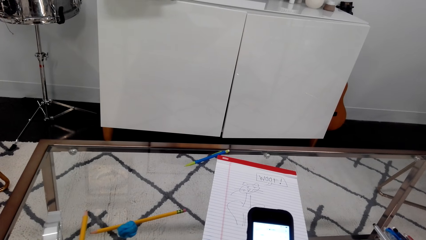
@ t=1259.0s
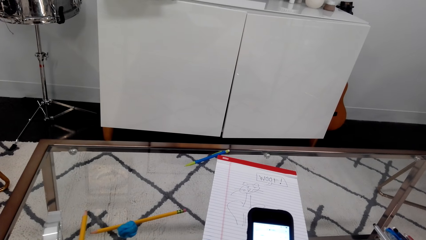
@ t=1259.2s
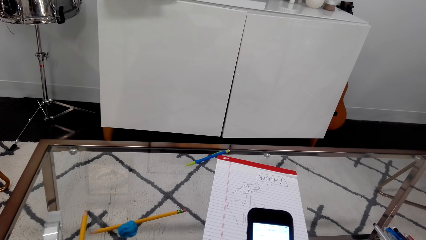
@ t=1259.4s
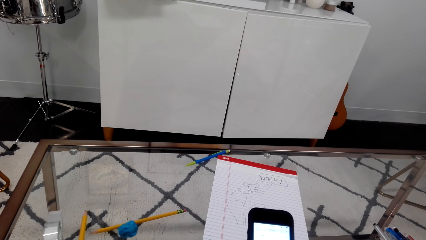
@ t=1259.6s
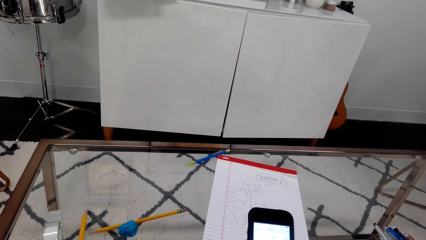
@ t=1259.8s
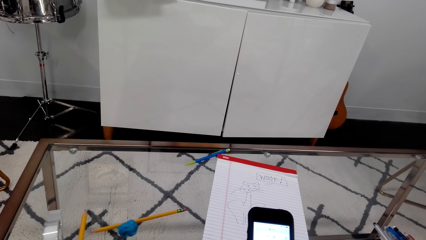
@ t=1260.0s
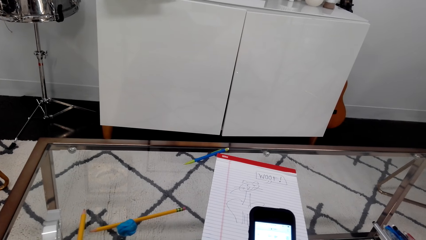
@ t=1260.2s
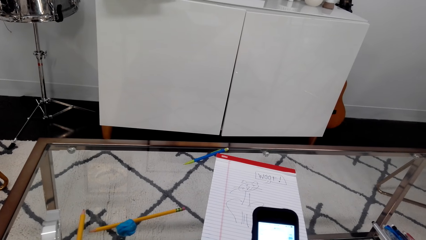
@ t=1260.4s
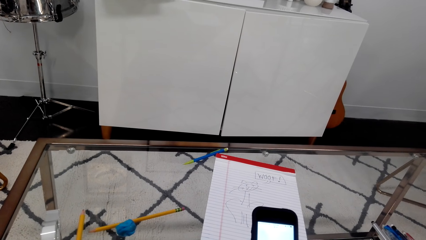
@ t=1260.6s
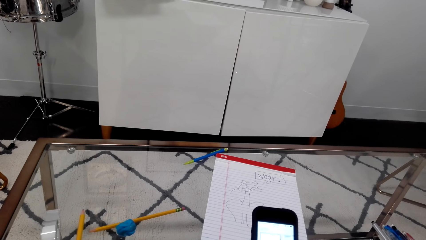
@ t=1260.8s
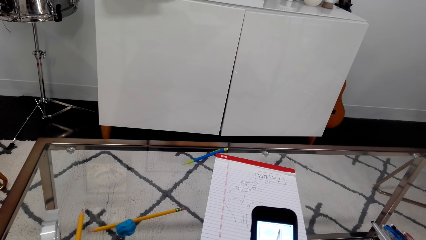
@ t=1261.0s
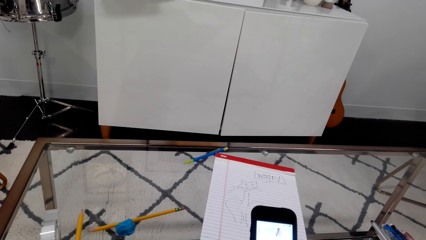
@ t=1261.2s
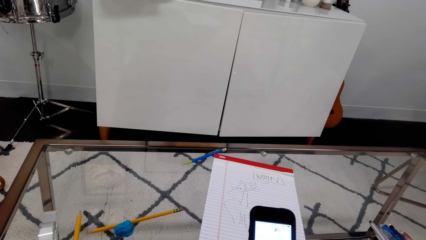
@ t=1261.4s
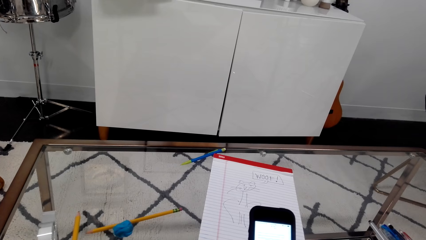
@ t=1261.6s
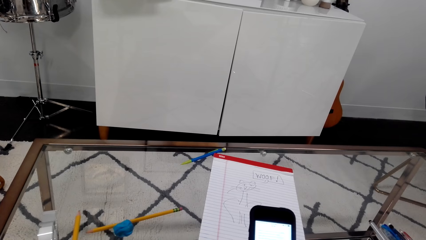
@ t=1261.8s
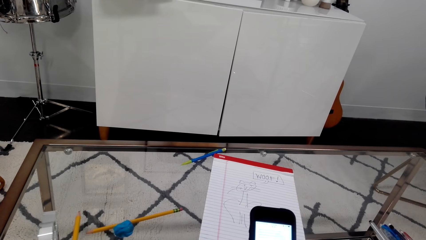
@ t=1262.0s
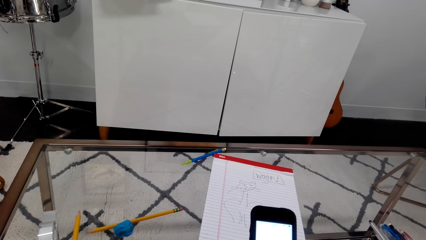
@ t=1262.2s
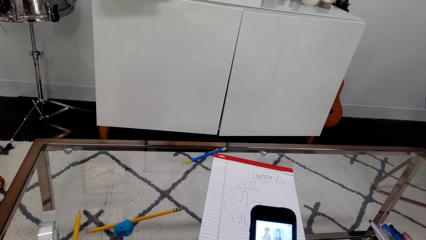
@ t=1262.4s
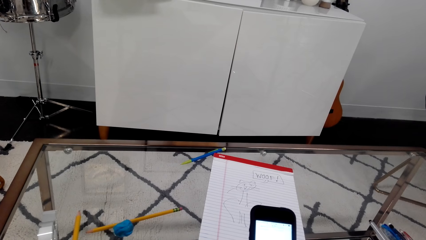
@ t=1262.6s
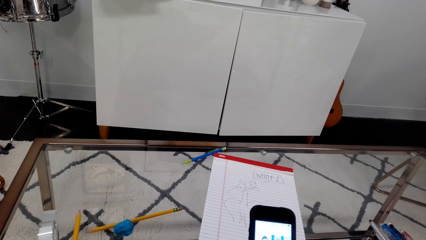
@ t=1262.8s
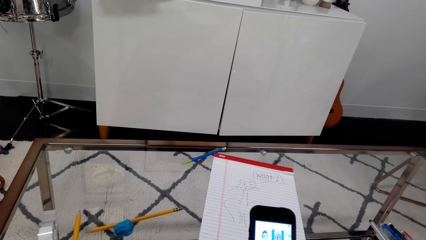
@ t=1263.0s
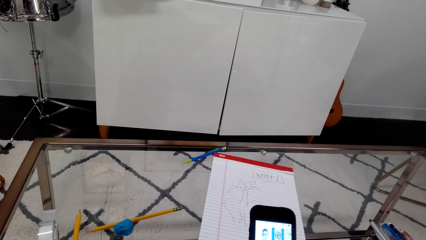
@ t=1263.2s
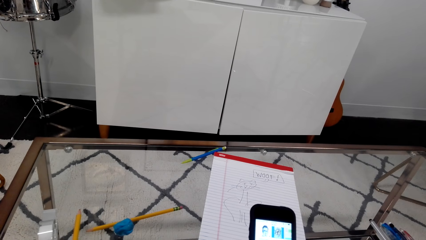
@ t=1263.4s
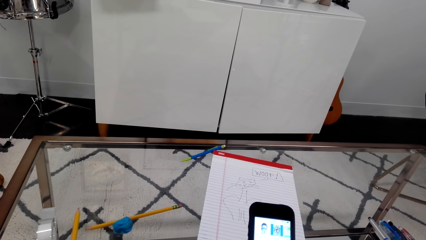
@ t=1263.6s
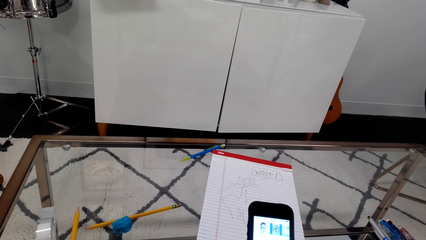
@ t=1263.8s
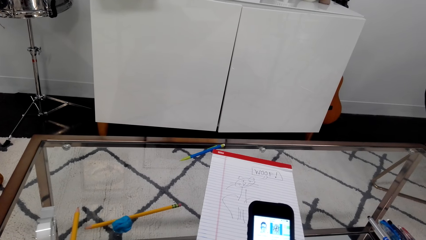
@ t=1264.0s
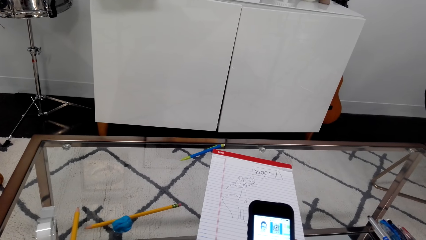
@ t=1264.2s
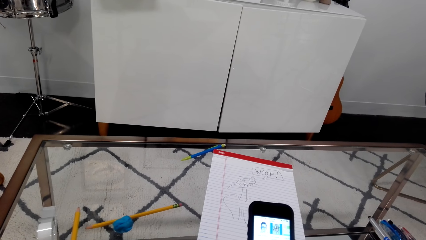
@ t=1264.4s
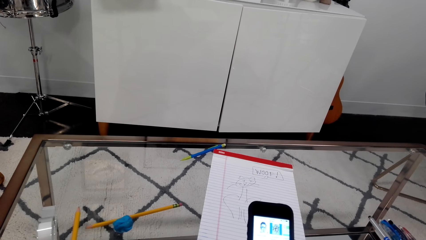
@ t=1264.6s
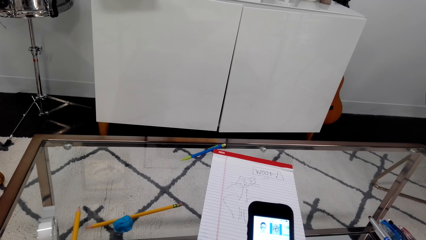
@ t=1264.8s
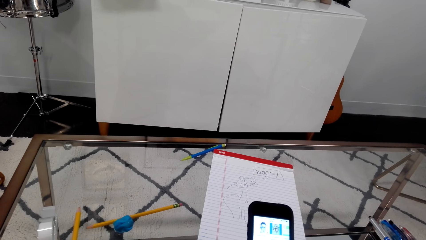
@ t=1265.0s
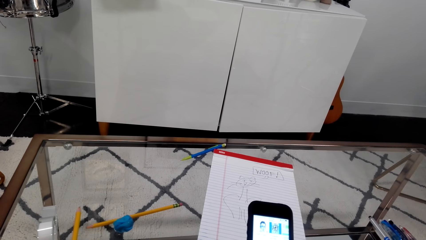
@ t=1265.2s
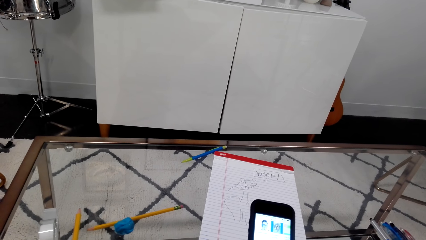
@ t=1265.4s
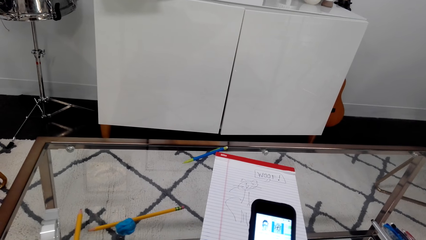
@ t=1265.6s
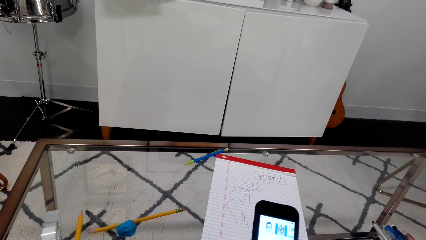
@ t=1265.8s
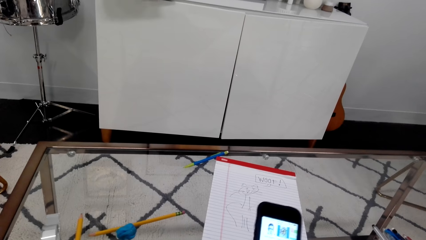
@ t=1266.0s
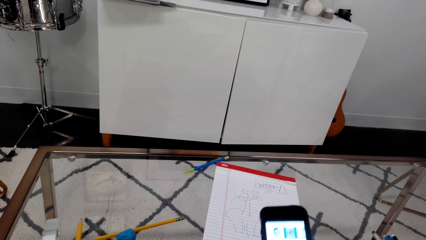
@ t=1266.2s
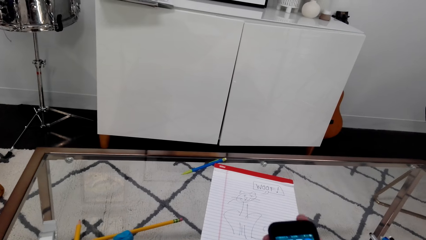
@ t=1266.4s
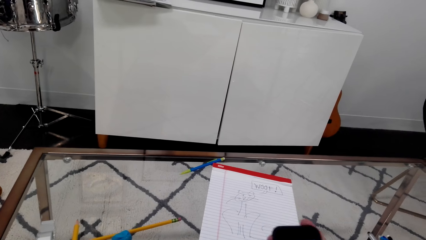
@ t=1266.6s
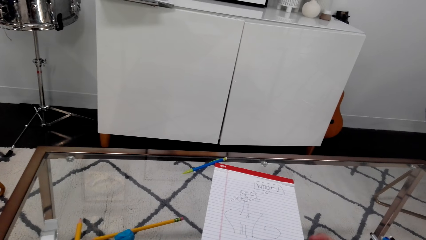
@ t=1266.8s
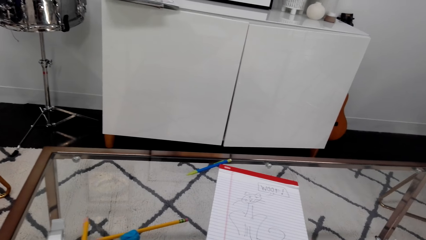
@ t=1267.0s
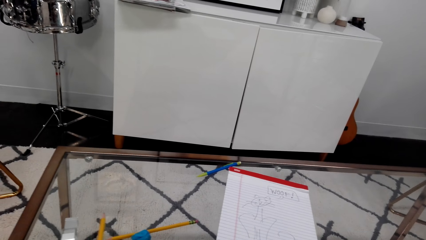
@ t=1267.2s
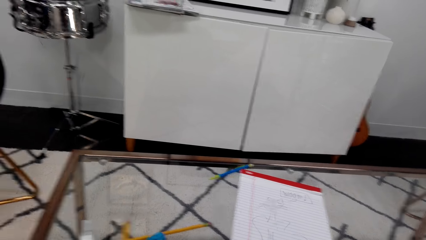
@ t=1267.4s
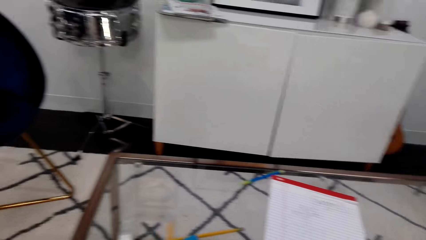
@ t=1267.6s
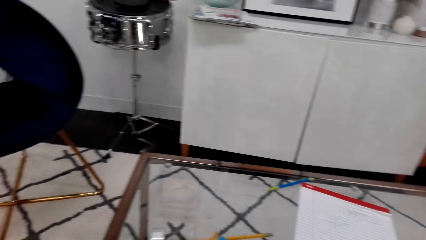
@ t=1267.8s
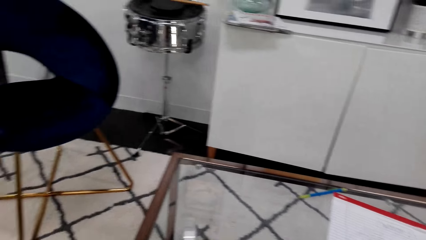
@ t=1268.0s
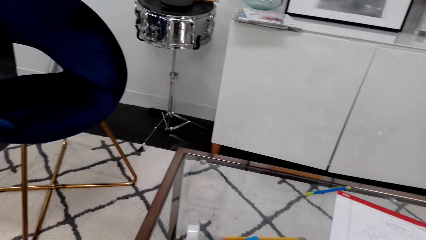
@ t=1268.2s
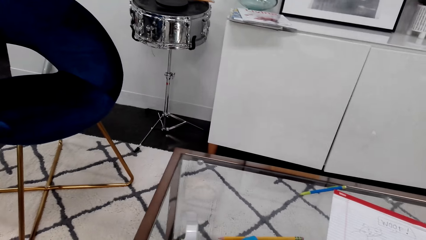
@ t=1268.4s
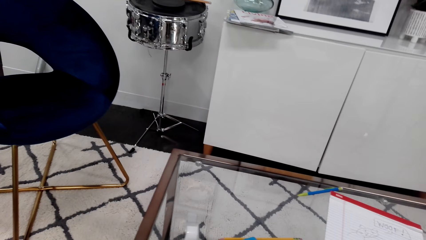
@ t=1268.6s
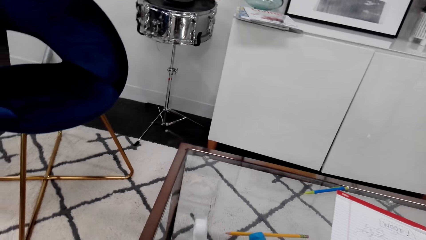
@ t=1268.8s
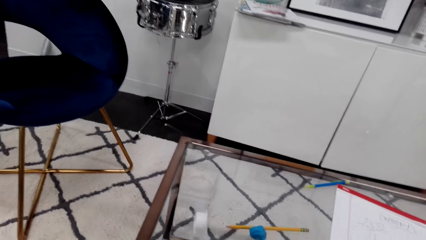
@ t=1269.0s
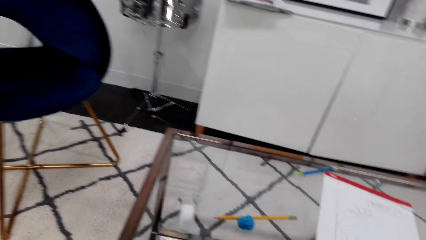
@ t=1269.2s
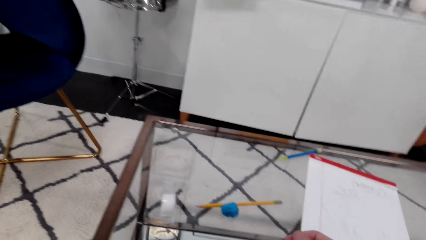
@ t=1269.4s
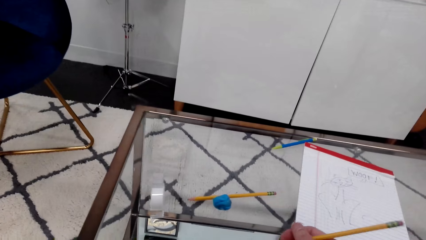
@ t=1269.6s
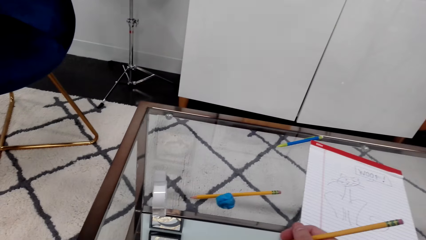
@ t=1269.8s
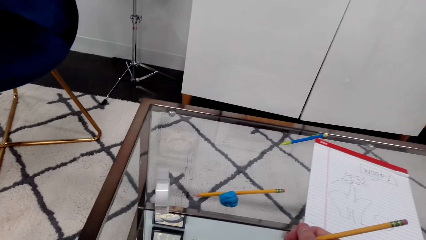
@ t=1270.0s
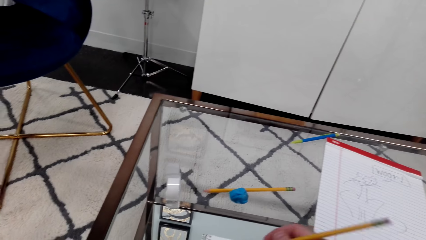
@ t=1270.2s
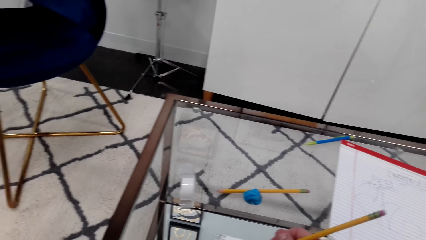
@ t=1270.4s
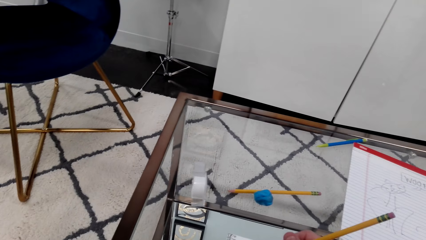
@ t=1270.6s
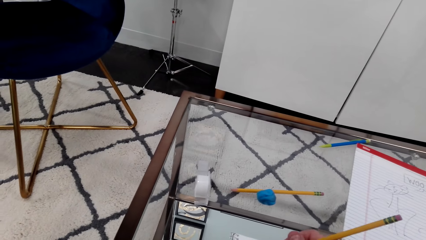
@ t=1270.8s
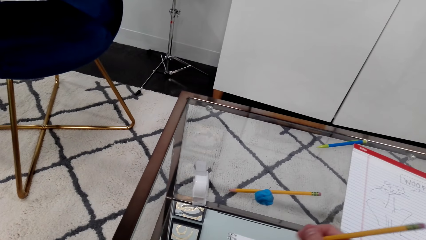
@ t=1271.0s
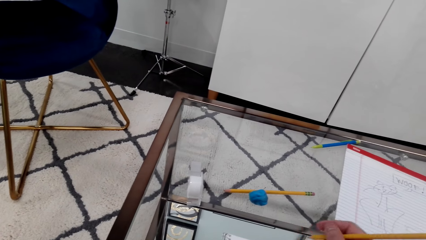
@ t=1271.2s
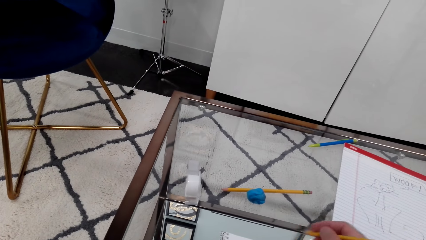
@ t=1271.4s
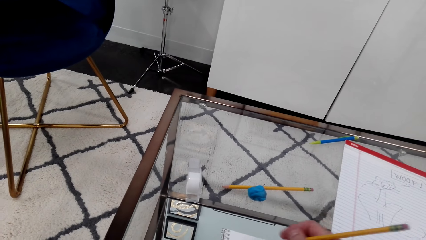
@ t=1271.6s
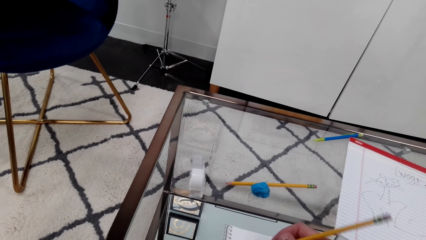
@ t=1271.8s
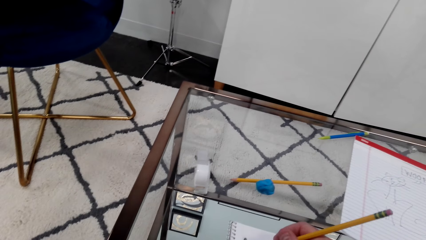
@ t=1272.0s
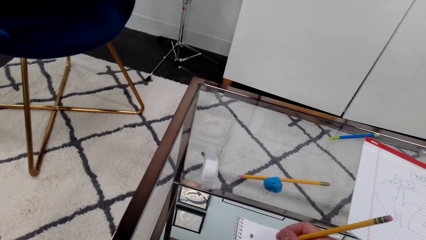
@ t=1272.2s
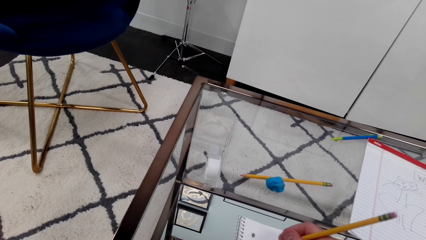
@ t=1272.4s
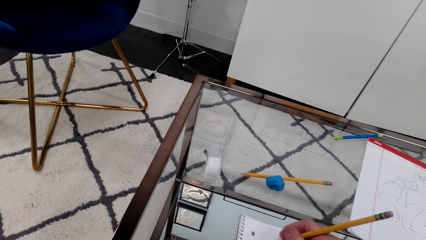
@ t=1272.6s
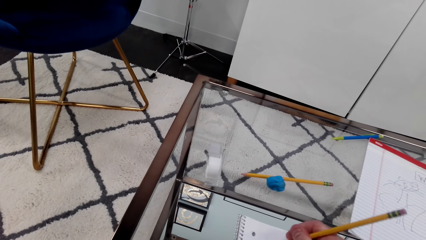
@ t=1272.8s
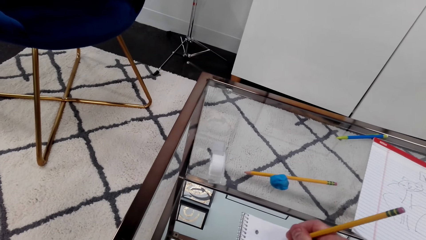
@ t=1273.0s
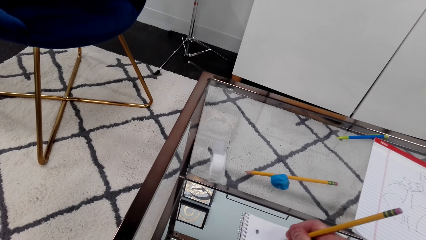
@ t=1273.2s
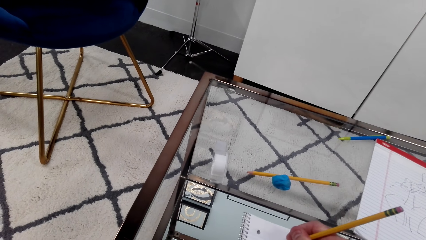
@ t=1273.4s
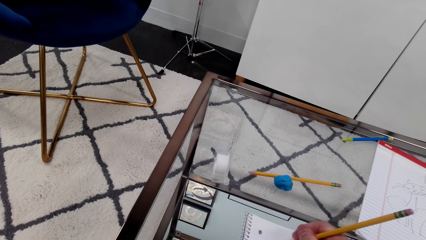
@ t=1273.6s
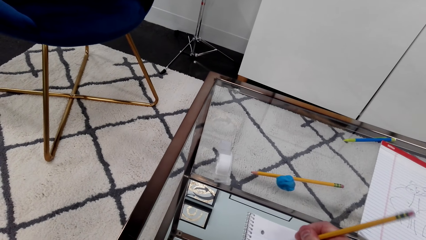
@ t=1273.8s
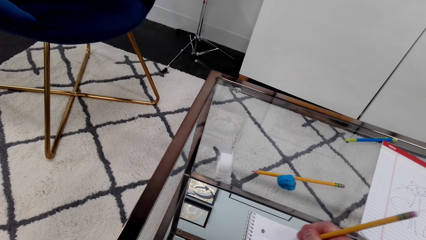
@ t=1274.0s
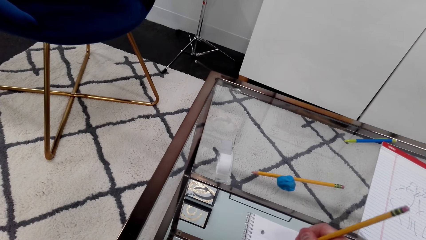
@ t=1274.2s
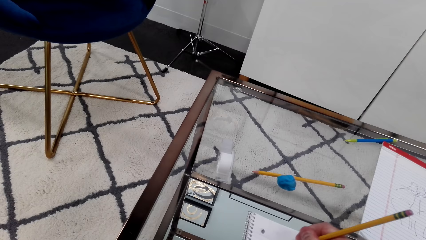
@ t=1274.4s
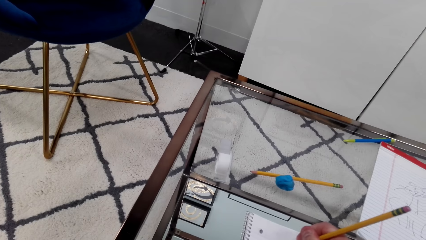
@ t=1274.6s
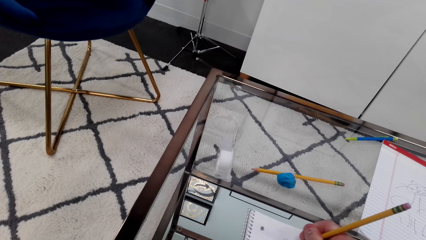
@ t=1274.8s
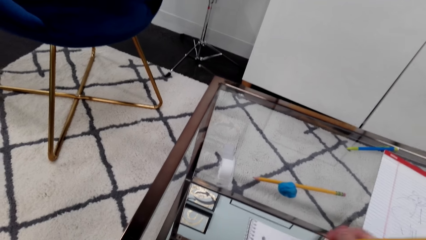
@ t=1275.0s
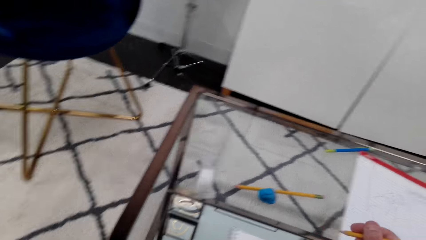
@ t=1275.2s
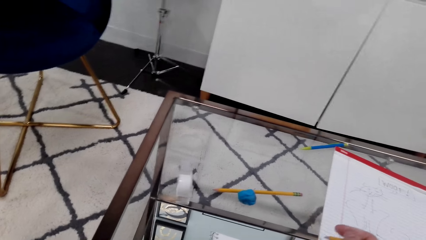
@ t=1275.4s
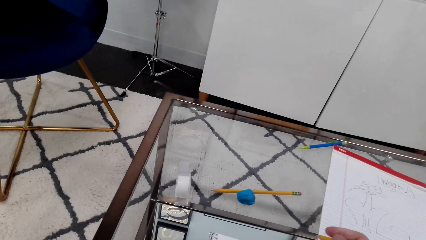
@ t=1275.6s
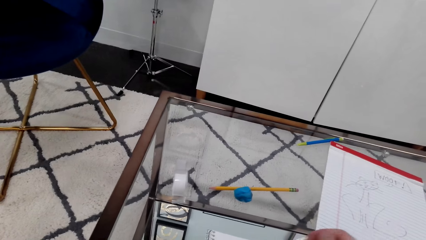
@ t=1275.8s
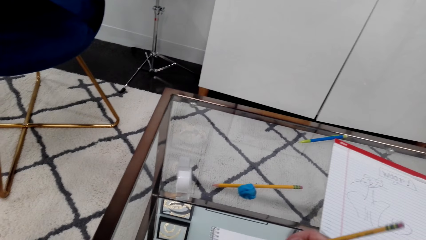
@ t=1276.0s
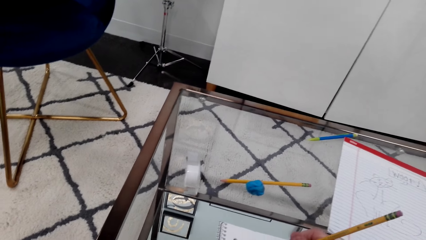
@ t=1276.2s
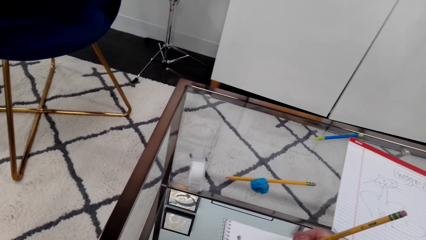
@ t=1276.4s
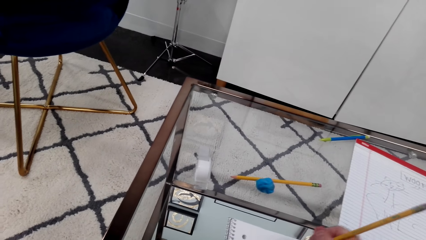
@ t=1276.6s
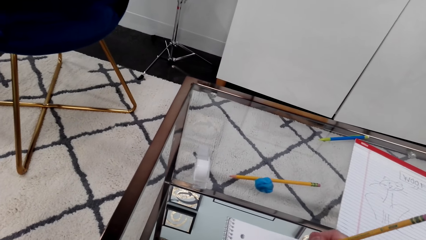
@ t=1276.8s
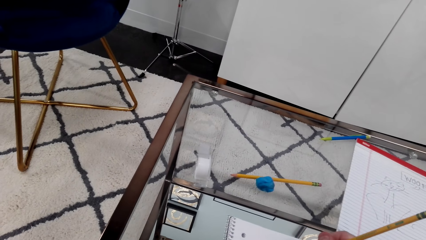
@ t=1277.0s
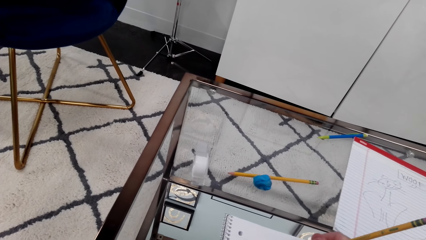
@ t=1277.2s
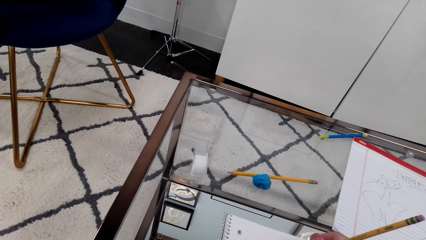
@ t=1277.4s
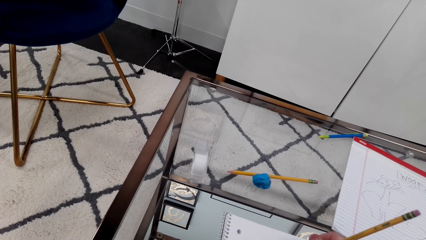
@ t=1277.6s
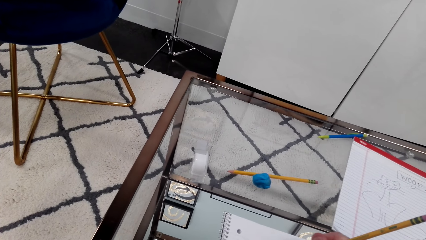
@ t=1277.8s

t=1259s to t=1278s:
The camera wearer scrolls the phone. They put the phone down. They write on the book.
